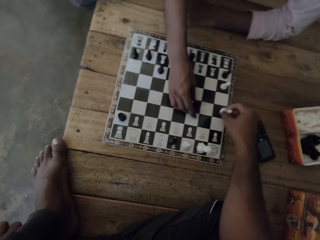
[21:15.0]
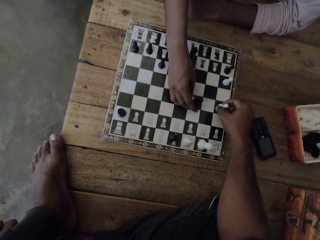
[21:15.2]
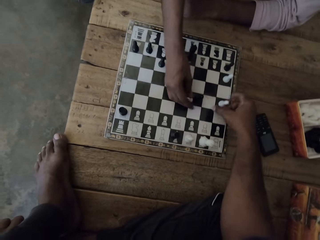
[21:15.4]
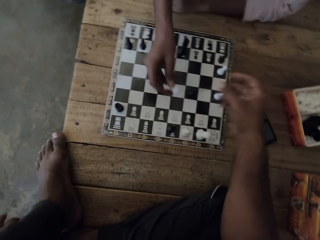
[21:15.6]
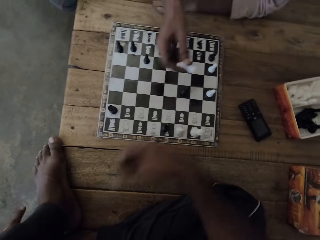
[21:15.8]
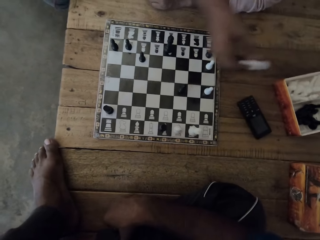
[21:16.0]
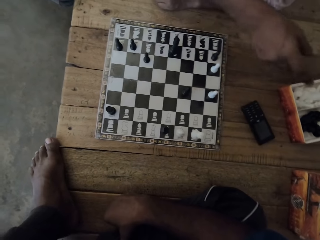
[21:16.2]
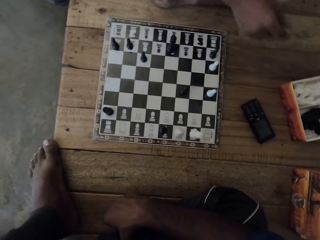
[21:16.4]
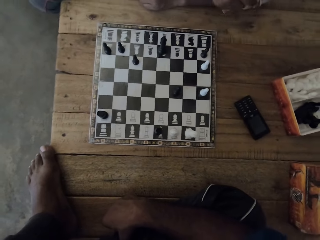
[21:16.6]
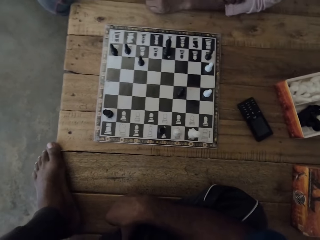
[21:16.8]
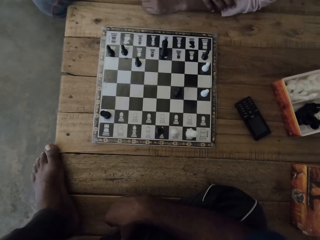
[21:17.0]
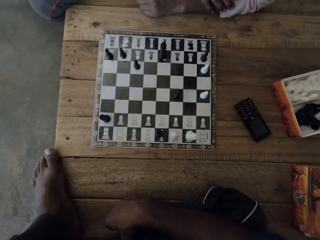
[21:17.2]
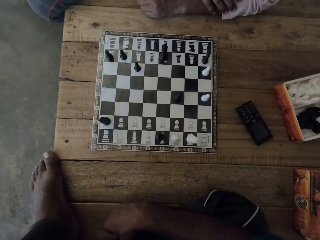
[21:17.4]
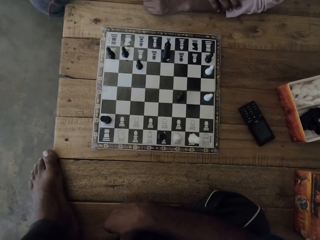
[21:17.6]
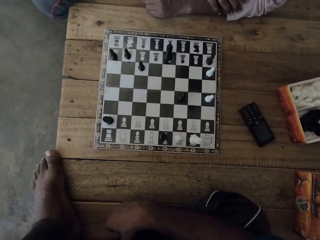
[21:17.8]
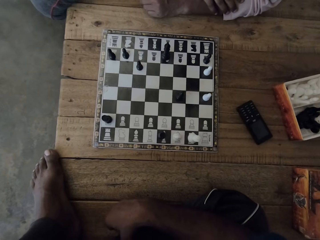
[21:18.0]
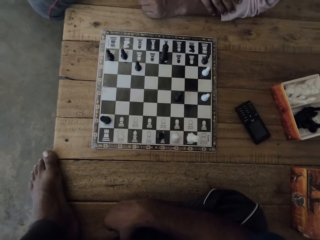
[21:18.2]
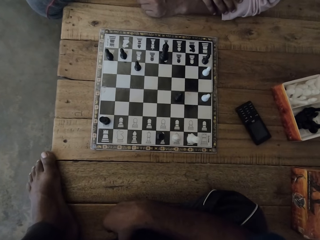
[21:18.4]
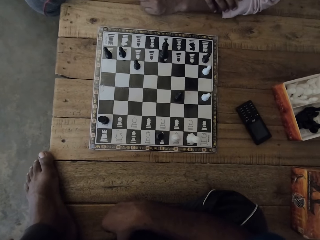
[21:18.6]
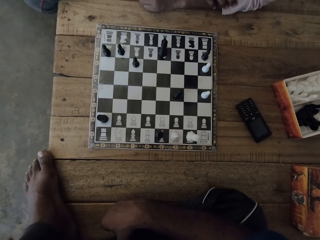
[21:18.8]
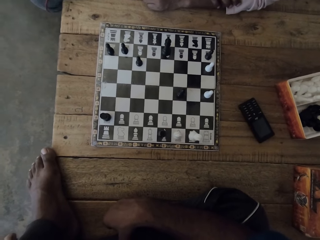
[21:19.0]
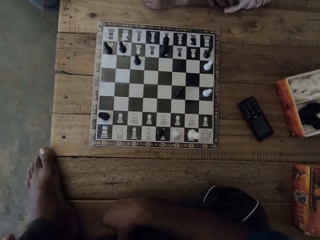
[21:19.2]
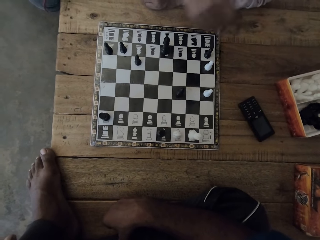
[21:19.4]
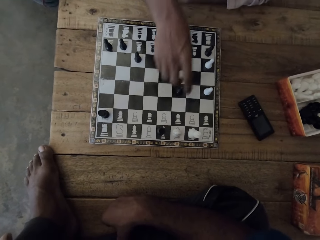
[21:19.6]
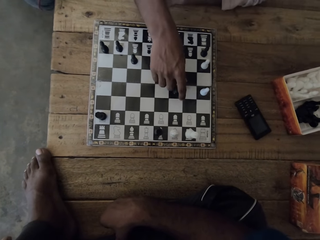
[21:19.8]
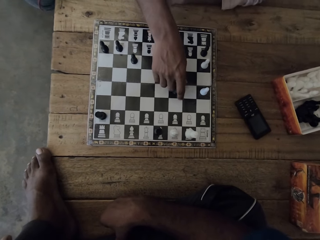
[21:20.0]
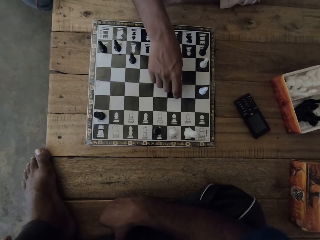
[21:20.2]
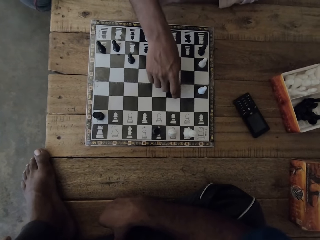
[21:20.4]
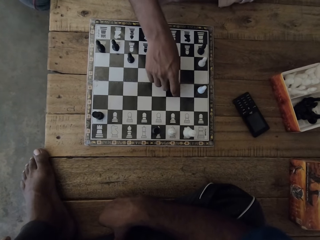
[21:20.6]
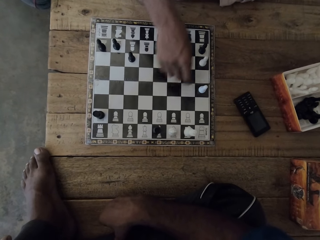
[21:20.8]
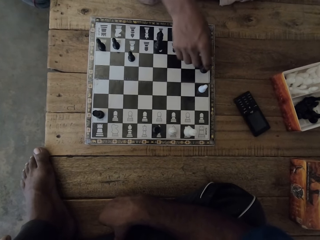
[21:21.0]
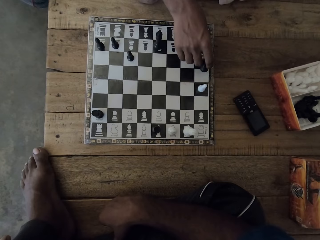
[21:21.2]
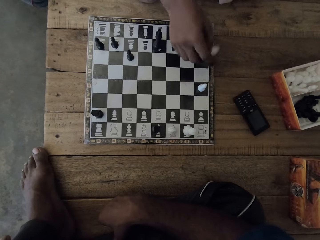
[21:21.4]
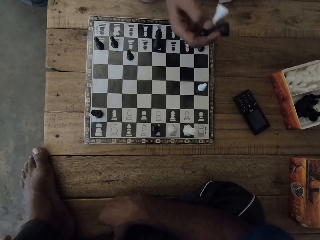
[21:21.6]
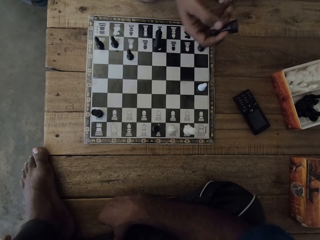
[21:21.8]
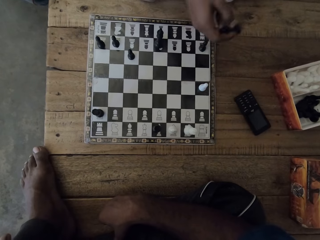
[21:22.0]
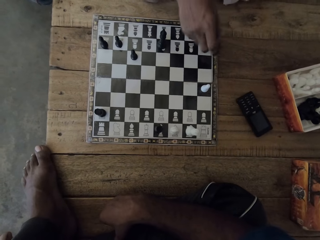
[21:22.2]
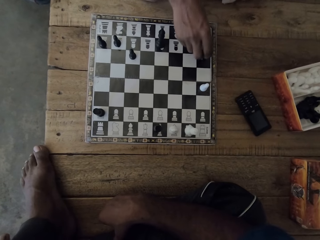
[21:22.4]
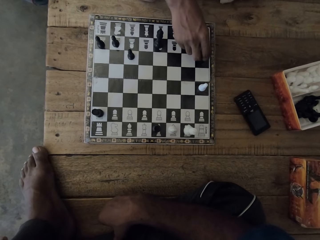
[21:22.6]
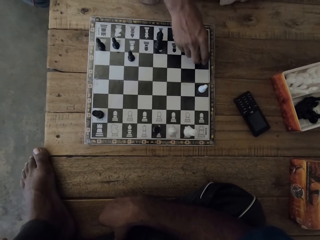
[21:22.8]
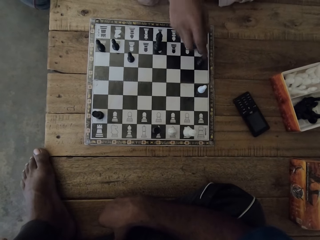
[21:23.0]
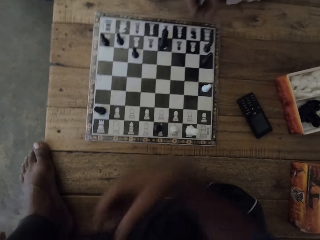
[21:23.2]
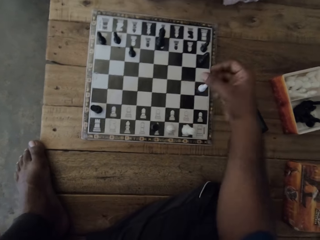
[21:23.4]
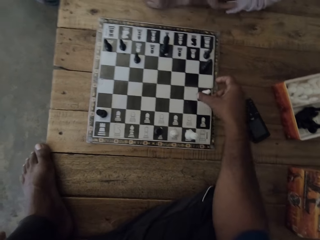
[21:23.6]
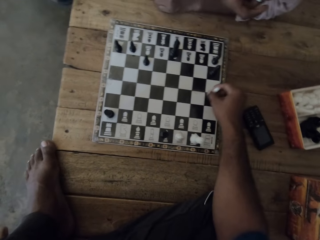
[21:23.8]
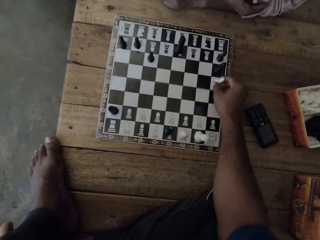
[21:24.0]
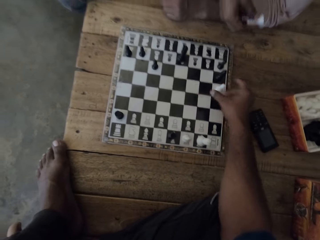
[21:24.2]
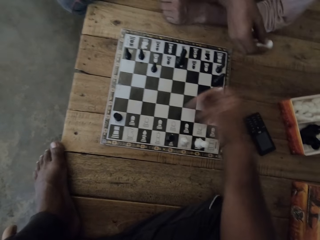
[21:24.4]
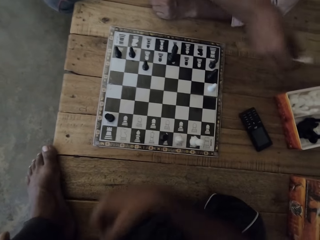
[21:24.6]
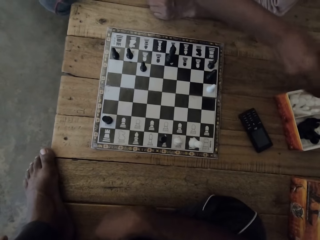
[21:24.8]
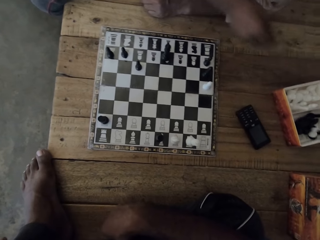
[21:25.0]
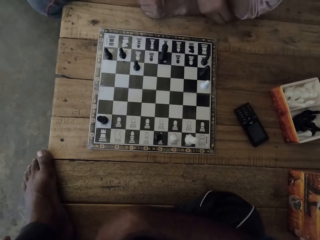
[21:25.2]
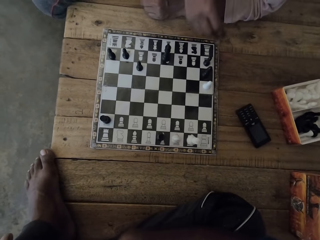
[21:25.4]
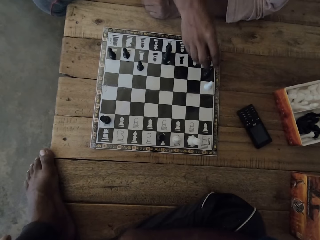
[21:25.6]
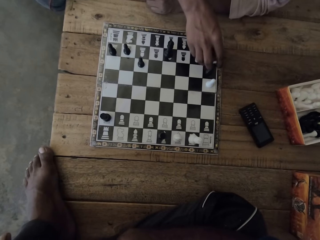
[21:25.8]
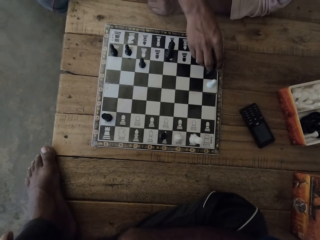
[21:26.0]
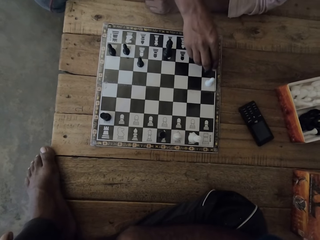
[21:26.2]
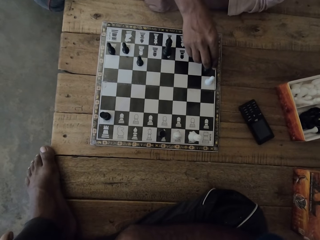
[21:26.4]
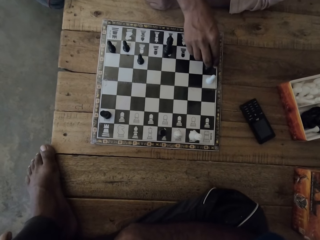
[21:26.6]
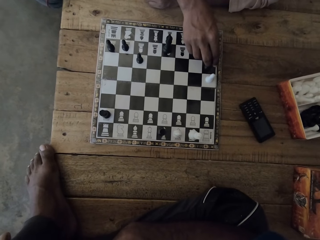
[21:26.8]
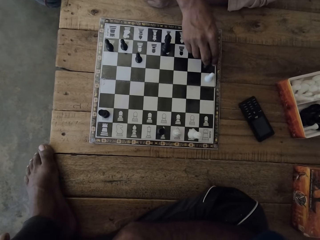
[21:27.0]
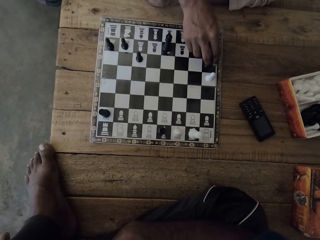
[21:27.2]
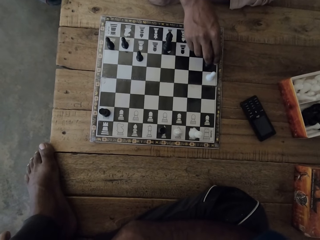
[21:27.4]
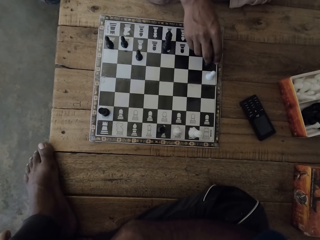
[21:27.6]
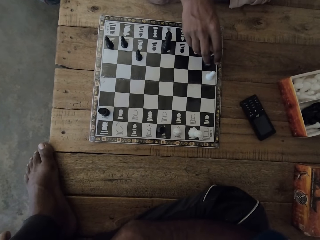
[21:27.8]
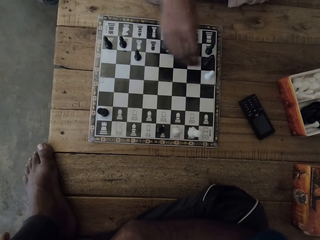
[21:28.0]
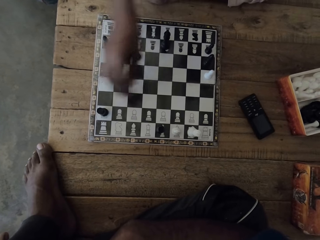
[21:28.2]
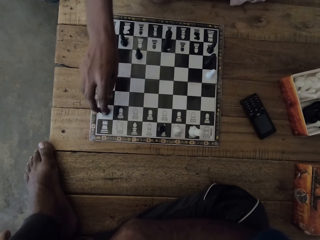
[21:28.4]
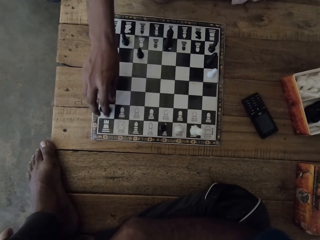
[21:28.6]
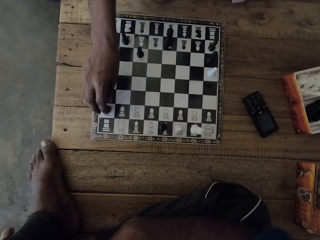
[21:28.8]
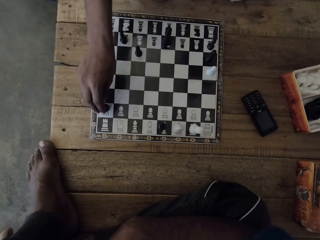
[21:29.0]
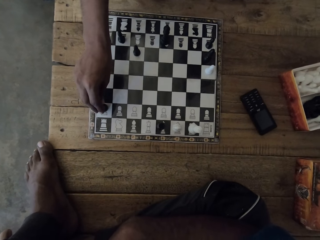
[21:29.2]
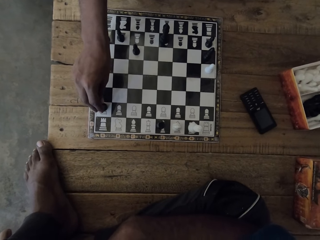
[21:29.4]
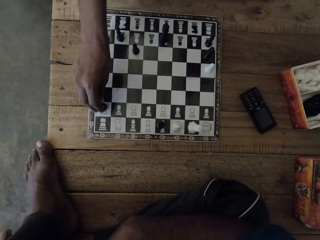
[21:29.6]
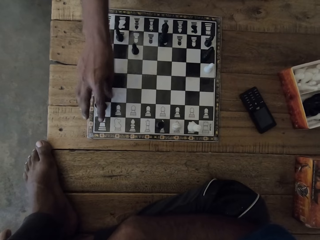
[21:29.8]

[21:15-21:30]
The camera wearer holds the chess piece with the right hand. They move the chess piece with the right hand. They move around the right hand. They look at the chess deck. They look at the chess deck again. They hold the chess piece with the right hand. They move the chess piece with the right hand. They talk to a man. They look at the chess deck.

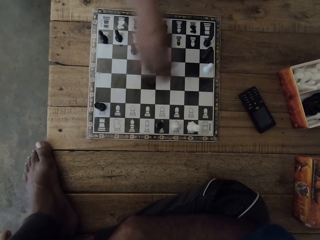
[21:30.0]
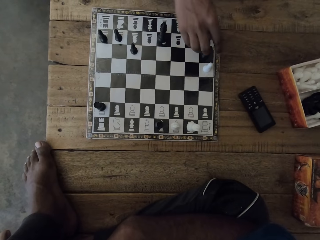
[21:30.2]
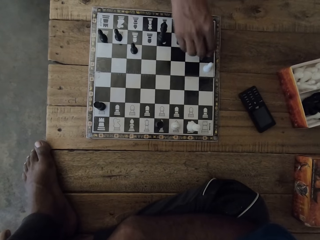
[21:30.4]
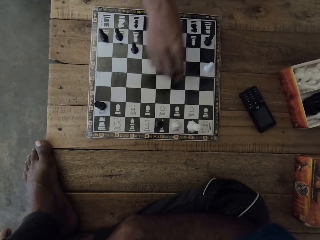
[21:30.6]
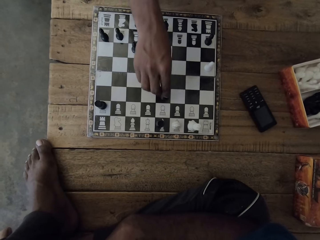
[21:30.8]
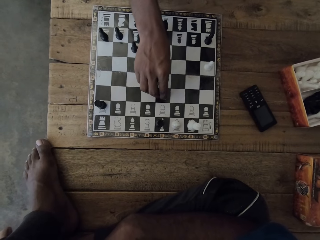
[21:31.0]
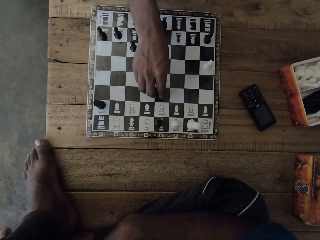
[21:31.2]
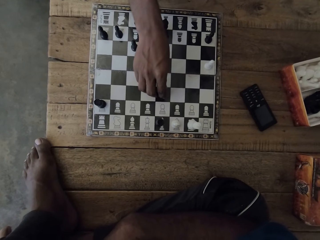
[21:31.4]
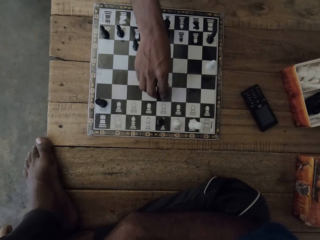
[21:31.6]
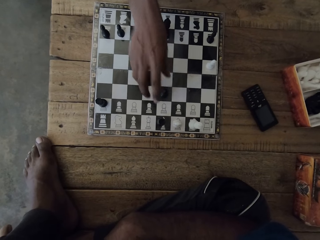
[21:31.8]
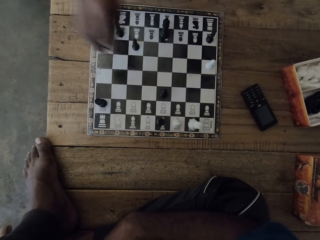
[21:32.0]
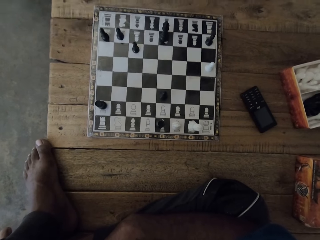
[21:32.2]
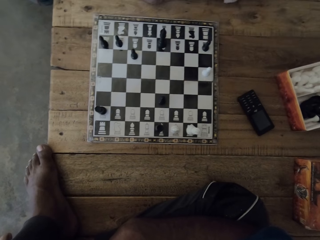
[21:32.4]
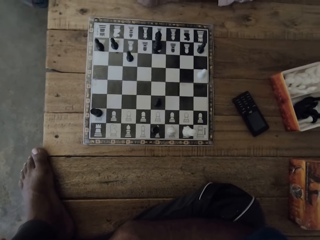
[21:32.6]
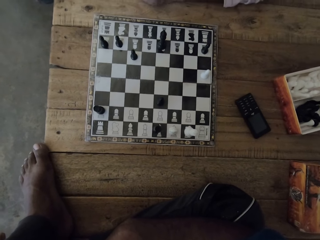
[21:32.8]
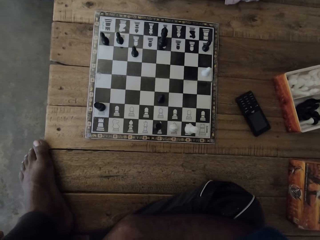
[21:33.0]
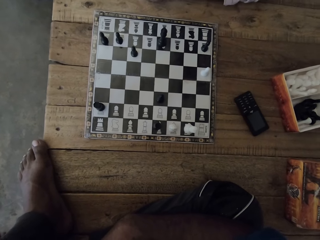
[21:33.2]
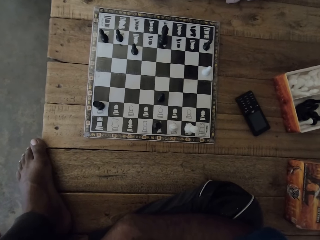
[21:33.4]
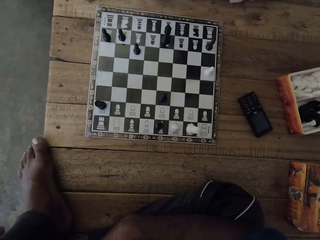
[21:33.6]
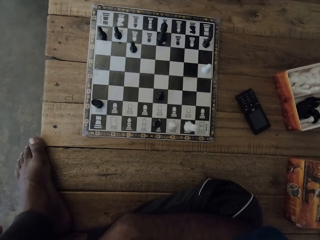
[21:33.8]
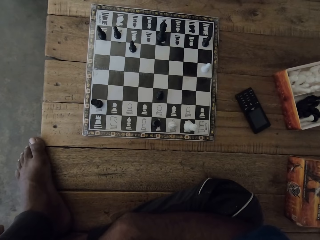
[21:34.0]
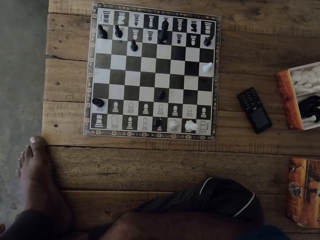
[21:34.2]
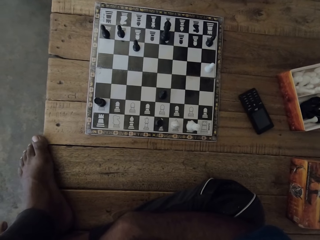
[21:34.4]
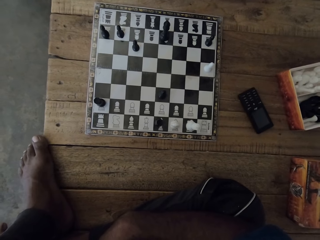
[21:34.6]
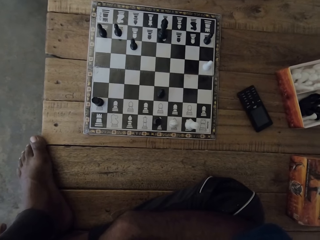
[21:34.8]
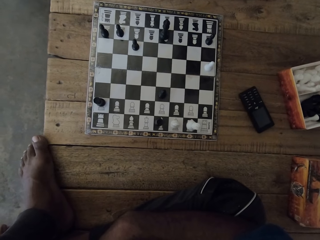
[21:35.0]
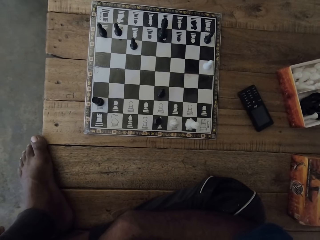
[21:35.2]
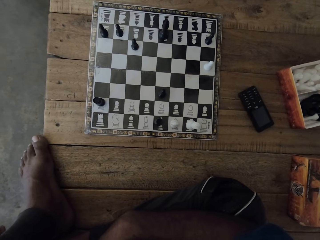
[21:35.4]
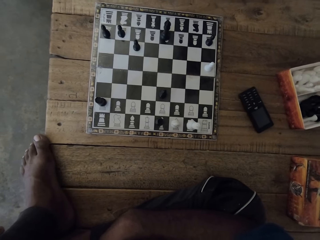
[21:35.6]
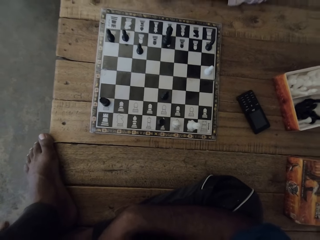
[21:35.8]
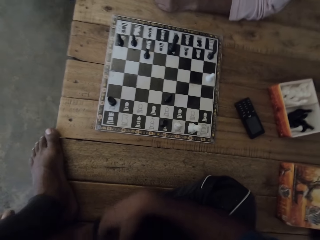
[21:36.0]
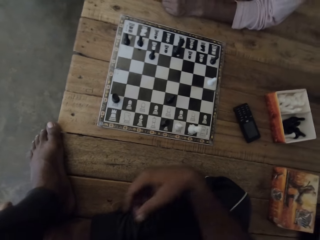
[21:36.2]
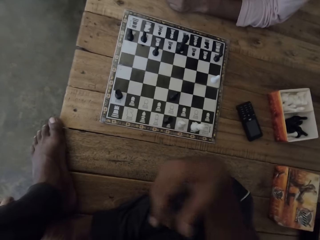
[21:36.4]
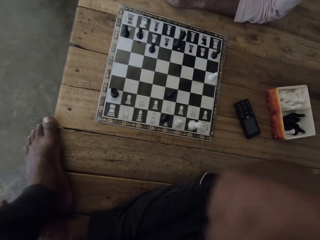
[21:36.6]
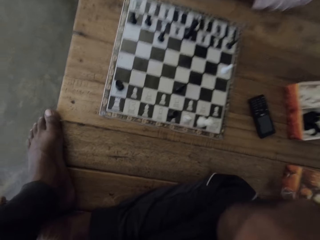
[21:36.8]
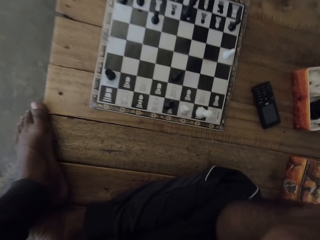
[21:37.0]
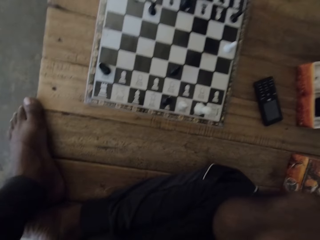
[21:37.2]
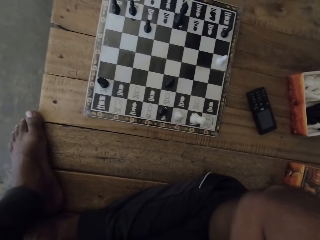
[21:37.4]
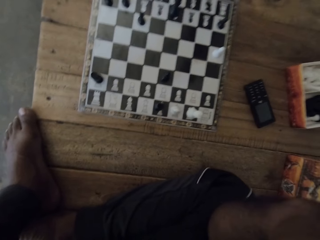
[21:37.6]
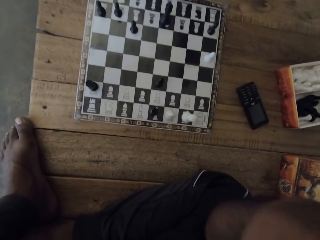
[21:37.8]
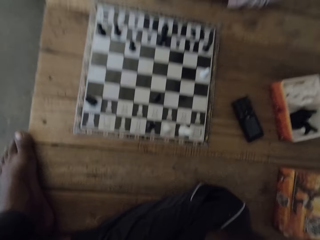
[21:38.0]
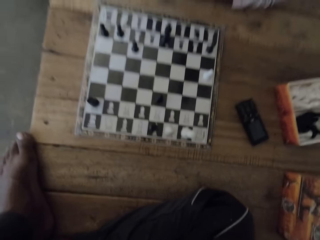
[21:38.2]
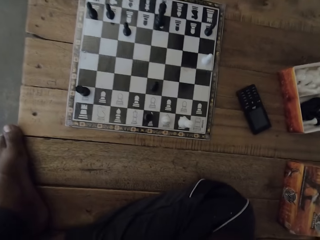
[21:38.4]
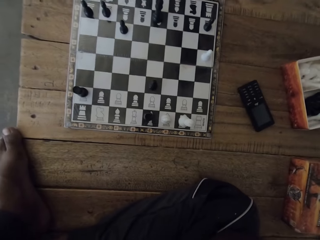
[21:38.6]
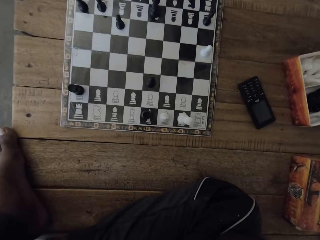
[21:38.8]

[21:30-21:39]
A man talks to the camera wearer. The camera wearer looks at the chess deck. They look at the chess deck again. They move around the right hand. They scratch themselves. They lift the right hand.
